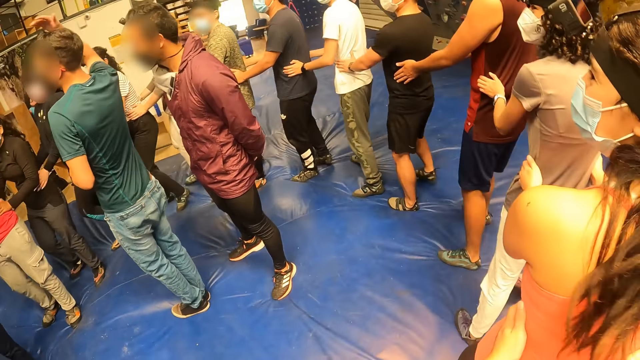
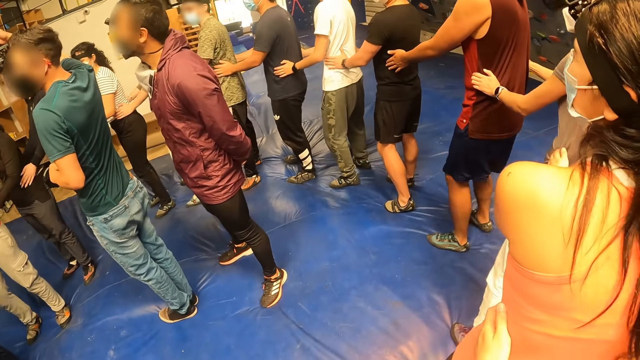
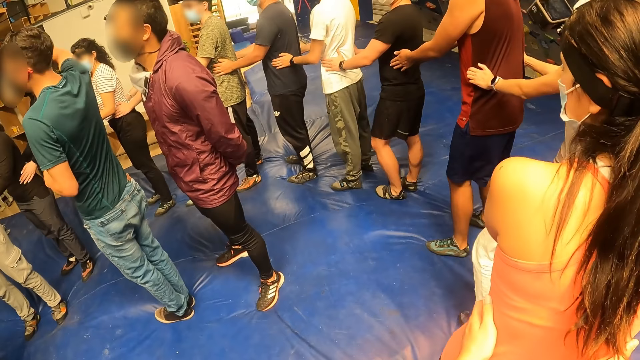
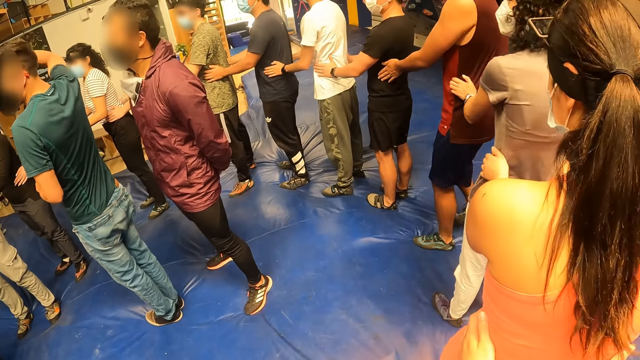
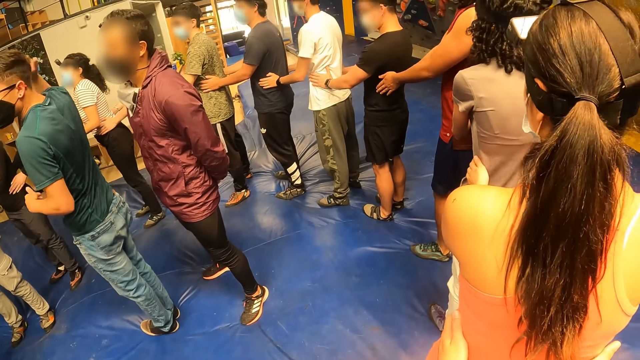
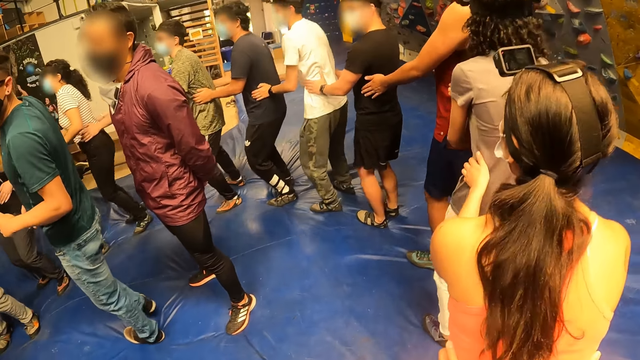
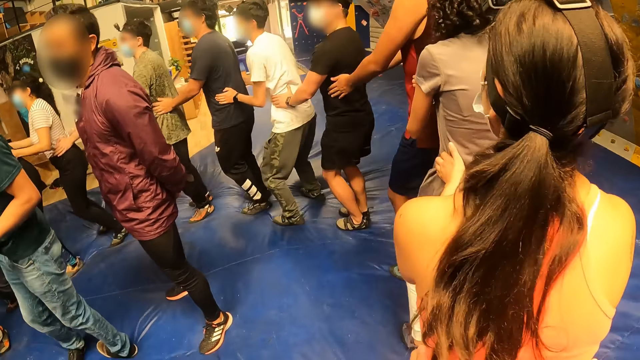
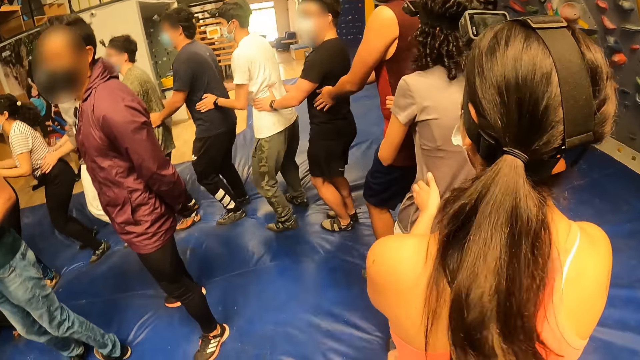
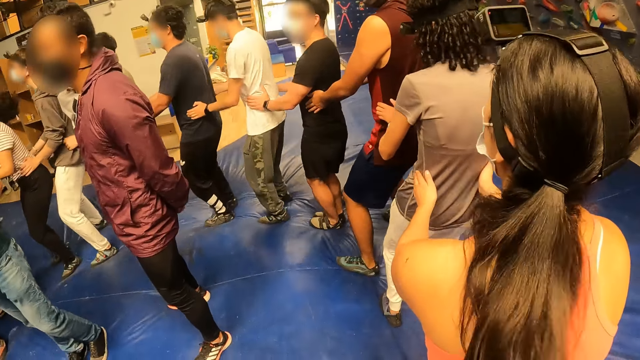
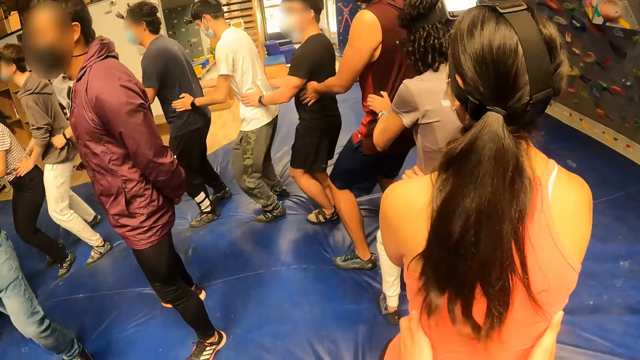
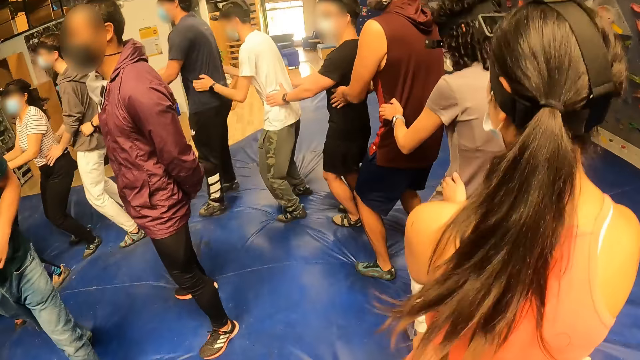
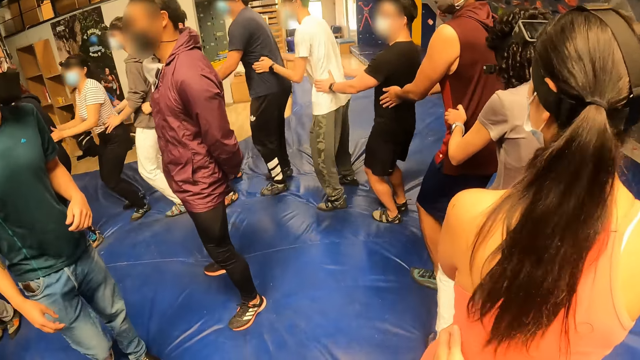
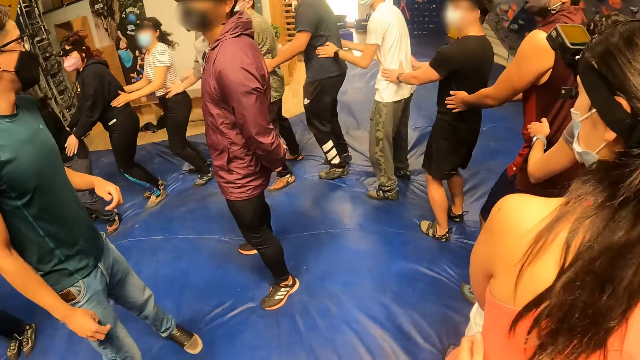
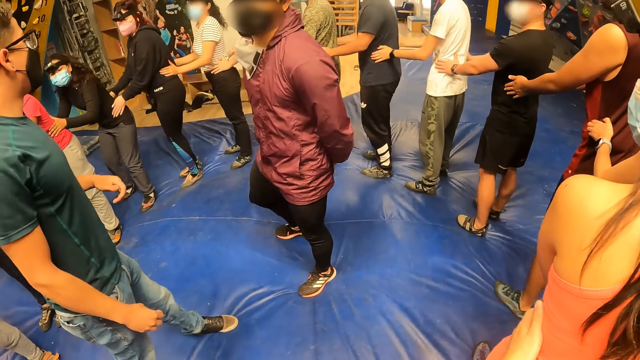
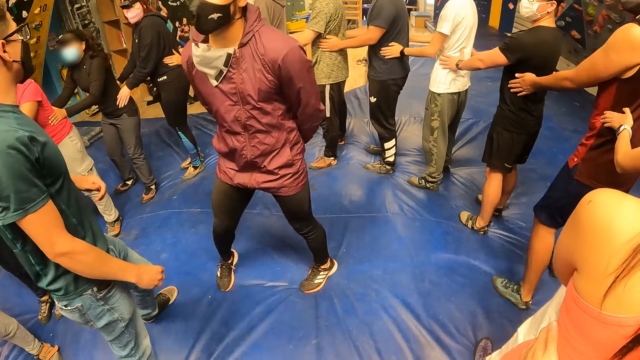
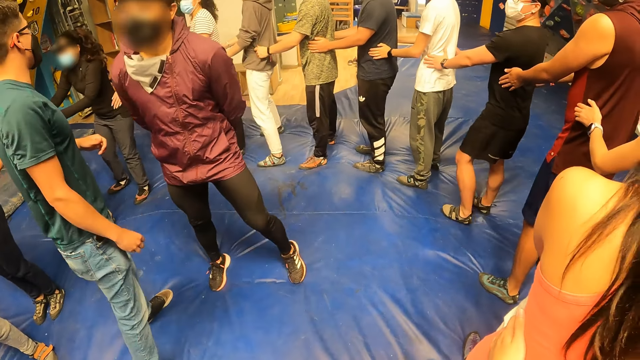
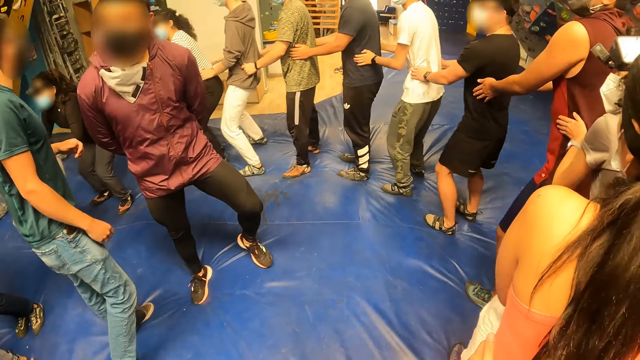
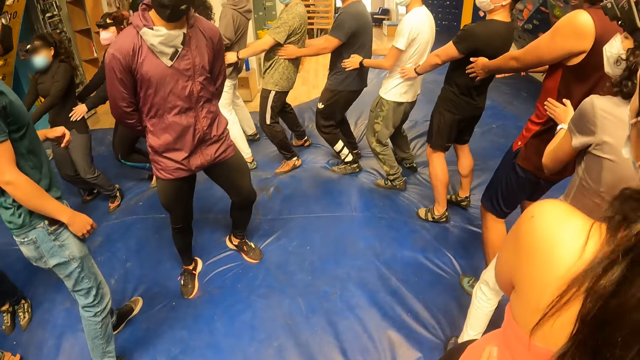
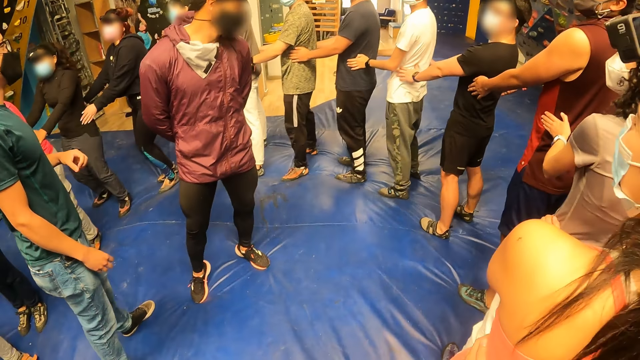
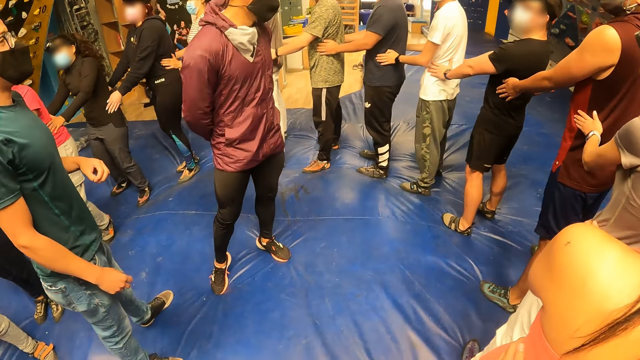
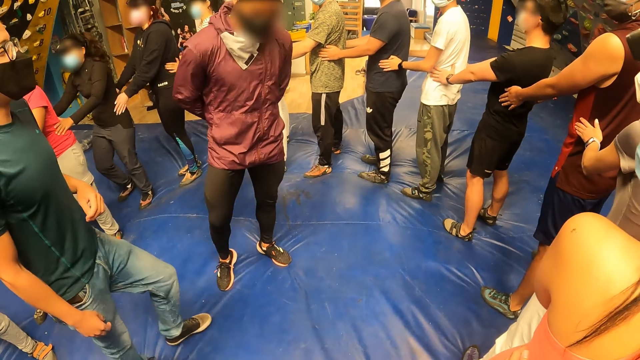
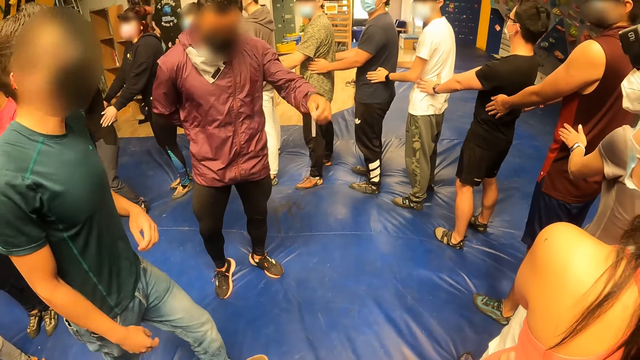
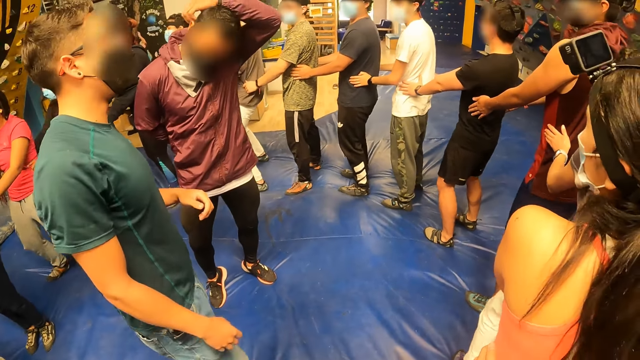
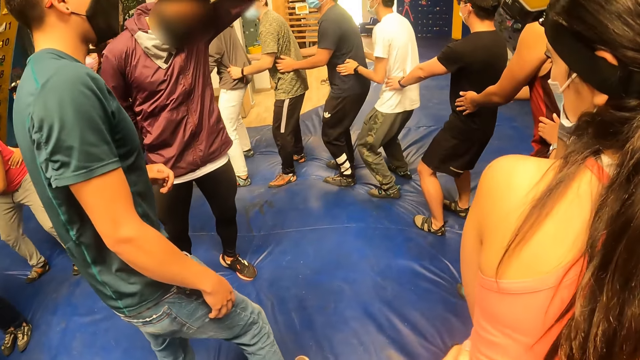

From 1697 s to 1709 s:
The camera wearer exercises with the group of people round the man and the other man at the gym. They jump at the gym.

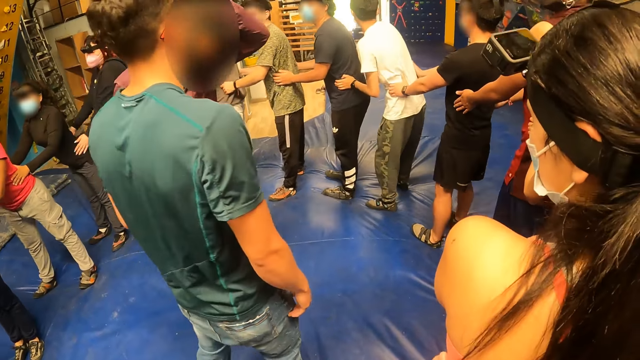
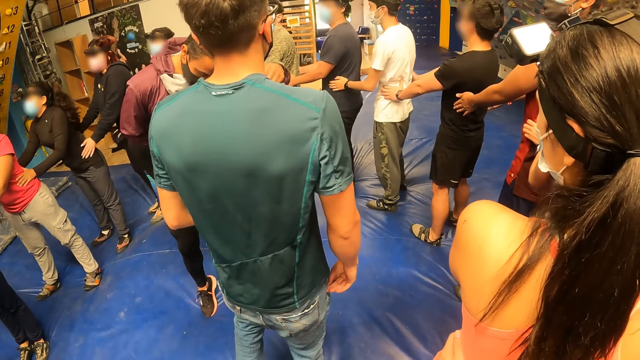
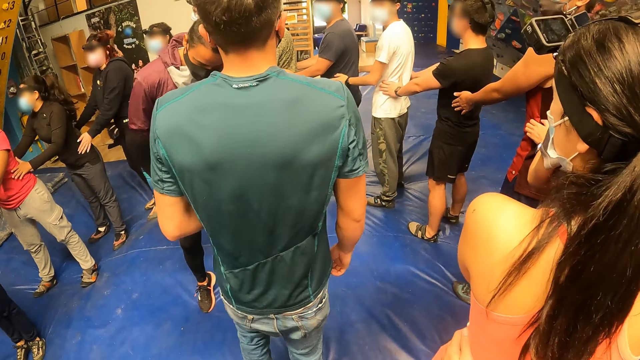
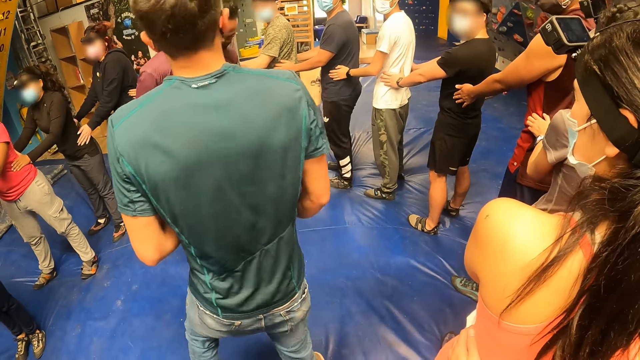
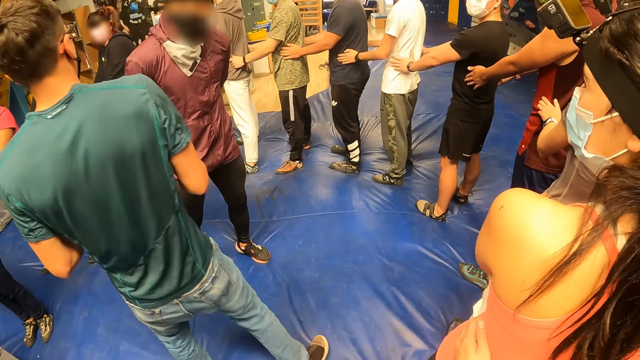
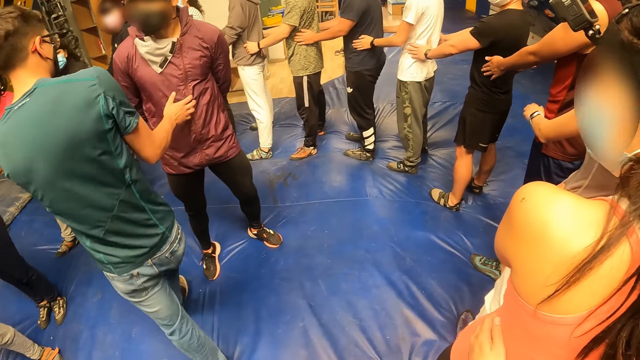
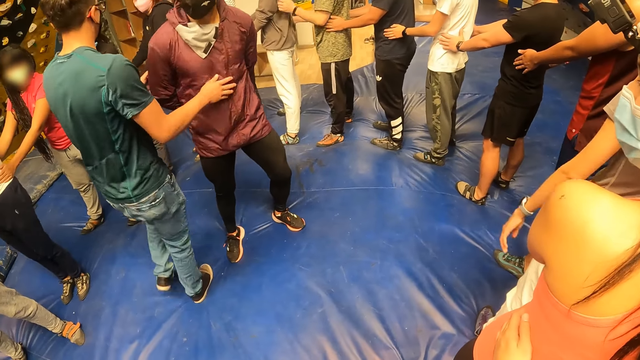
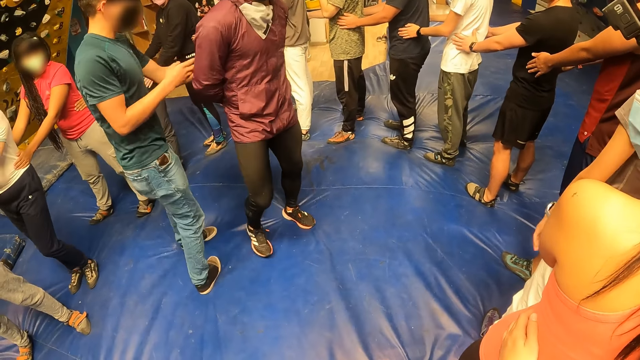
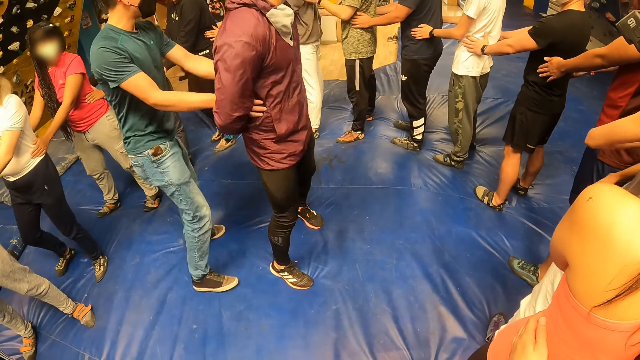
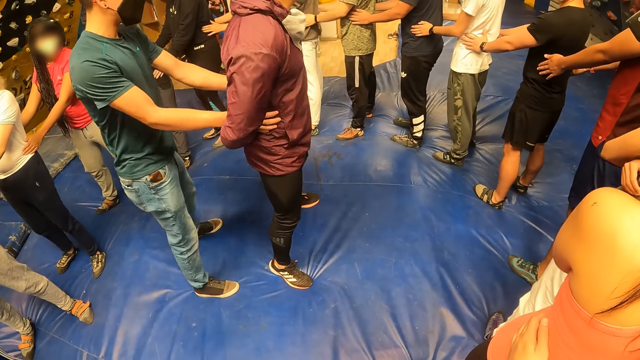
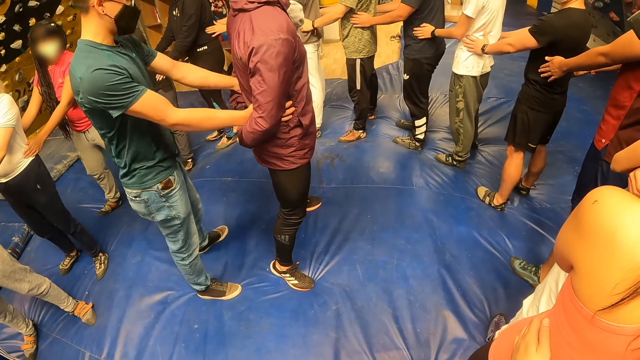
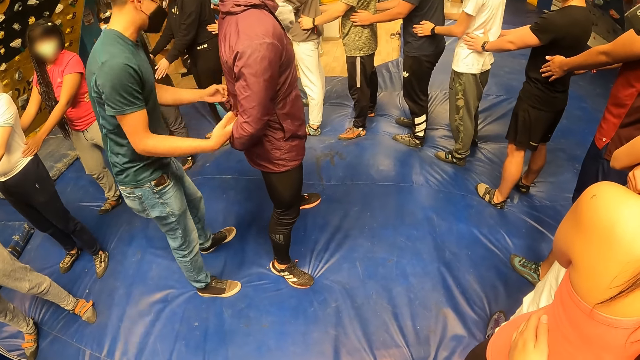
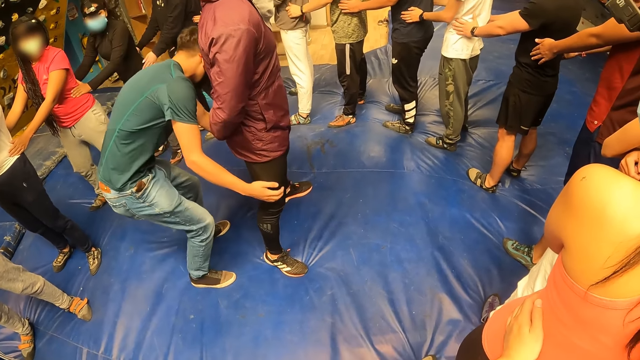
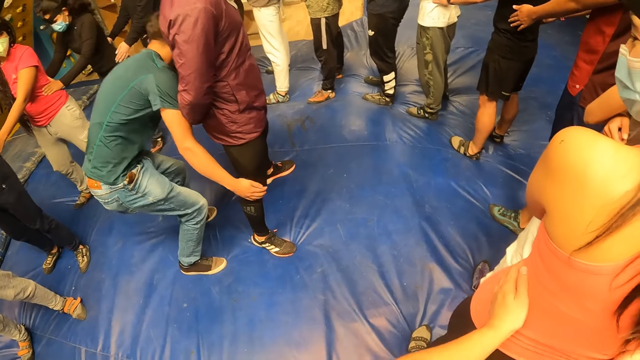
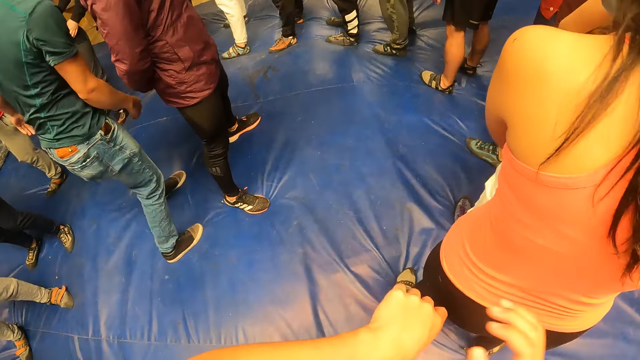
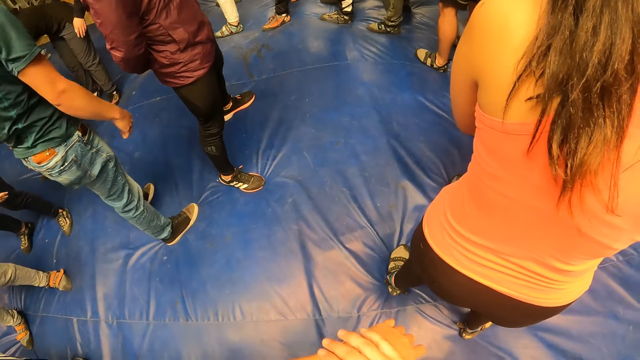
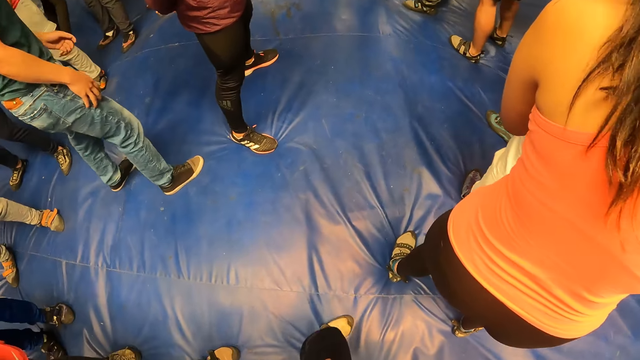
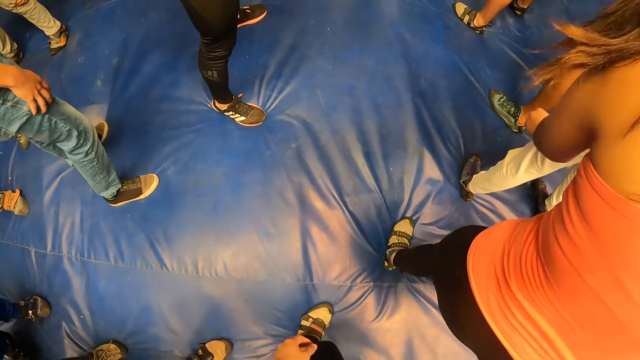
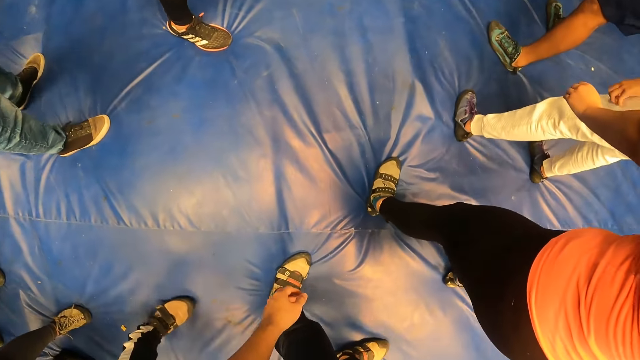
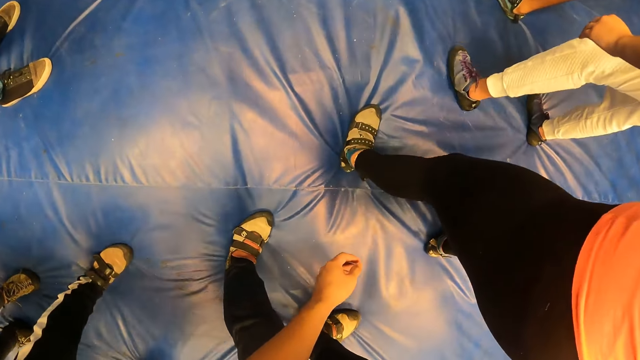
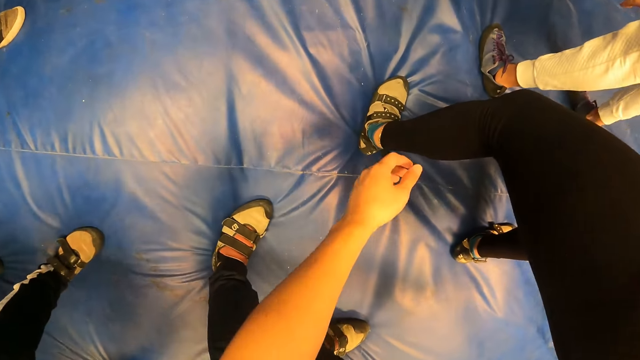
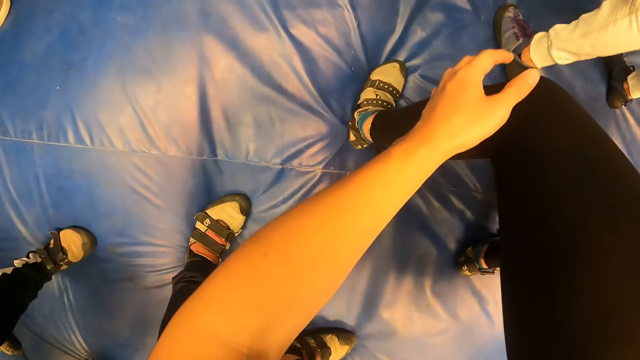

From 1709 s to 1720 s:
A man holds another man's waist with both hands. The first man touches the other man's legs with both hands.
